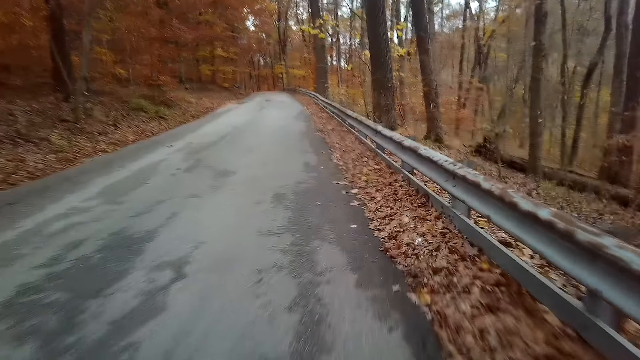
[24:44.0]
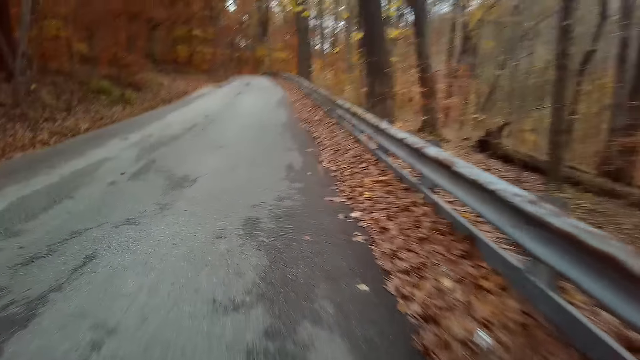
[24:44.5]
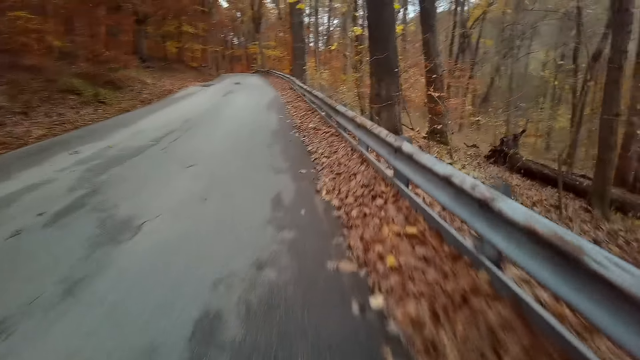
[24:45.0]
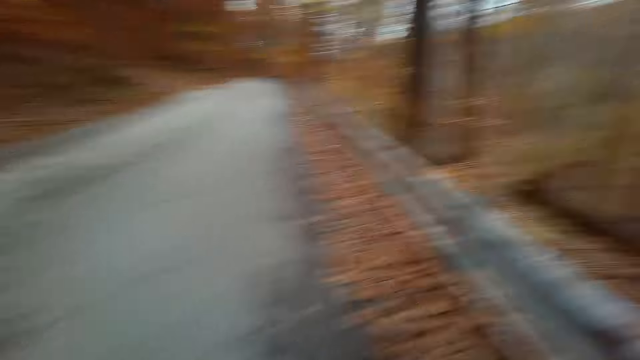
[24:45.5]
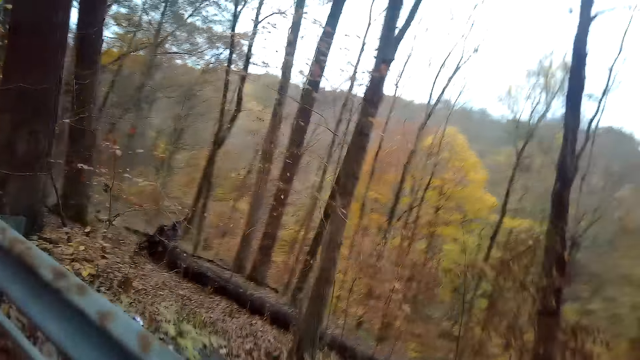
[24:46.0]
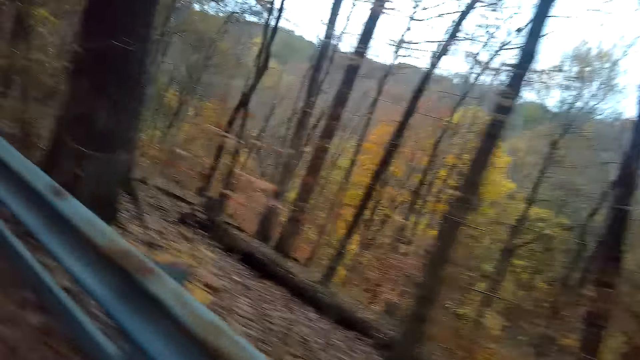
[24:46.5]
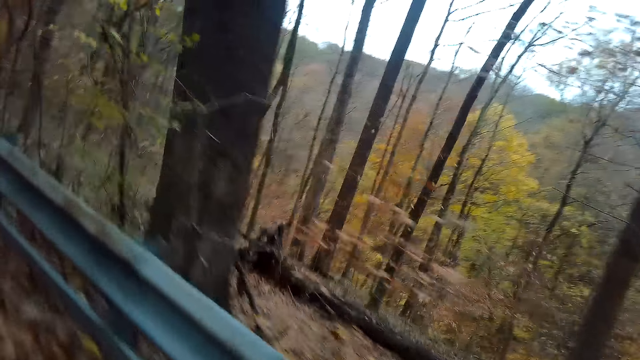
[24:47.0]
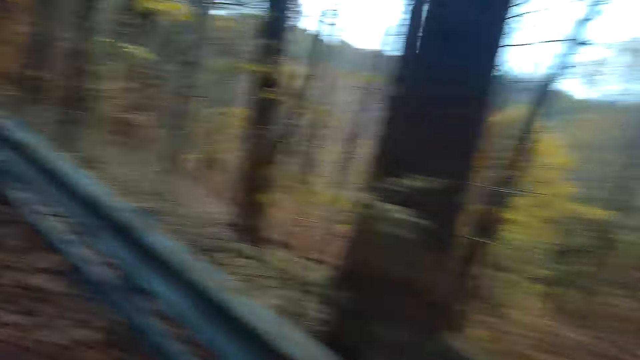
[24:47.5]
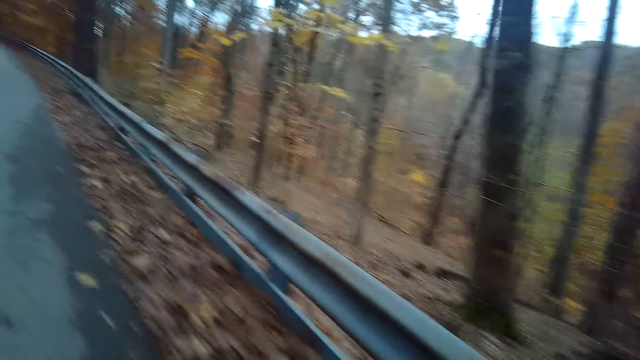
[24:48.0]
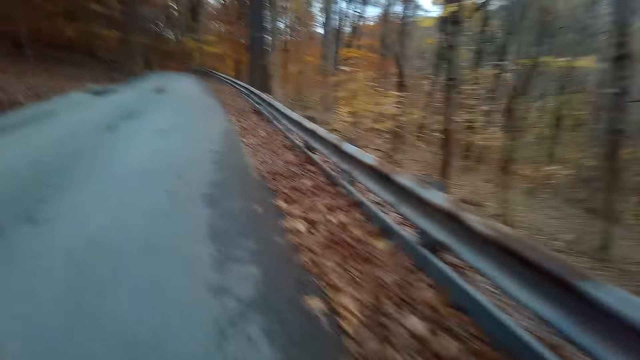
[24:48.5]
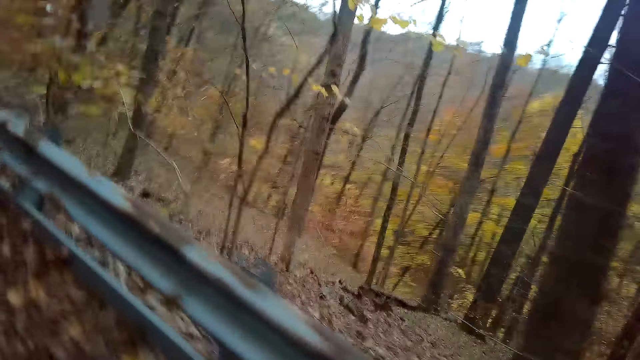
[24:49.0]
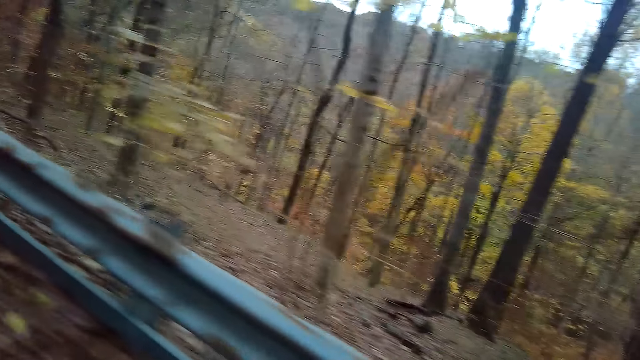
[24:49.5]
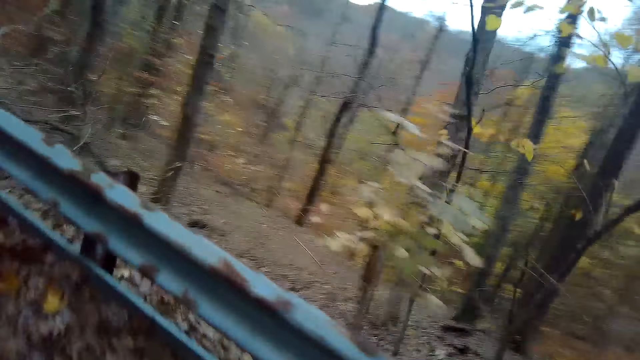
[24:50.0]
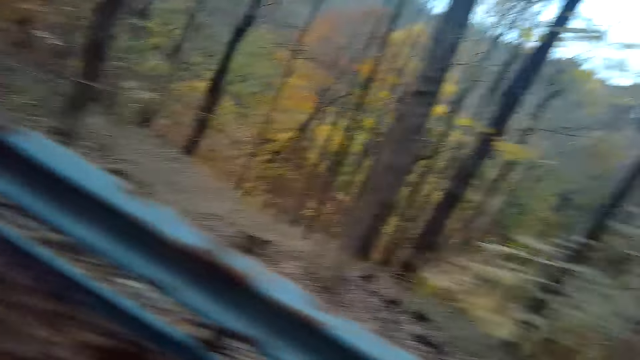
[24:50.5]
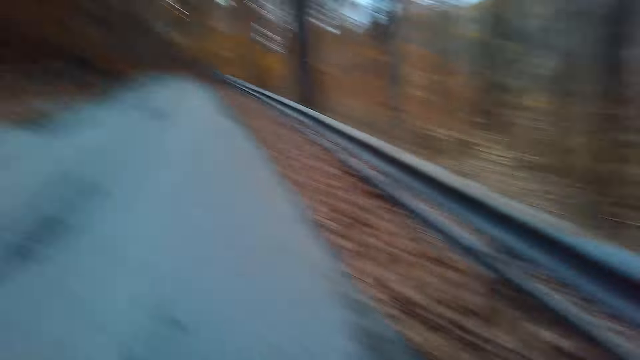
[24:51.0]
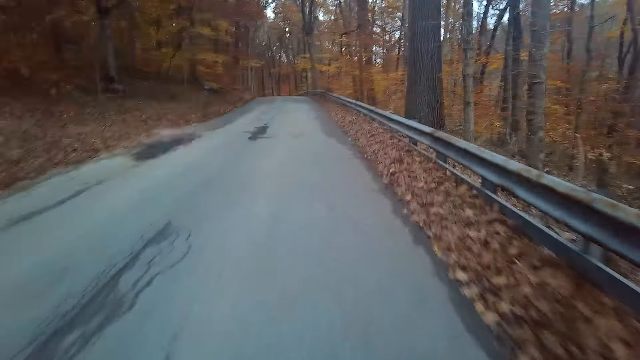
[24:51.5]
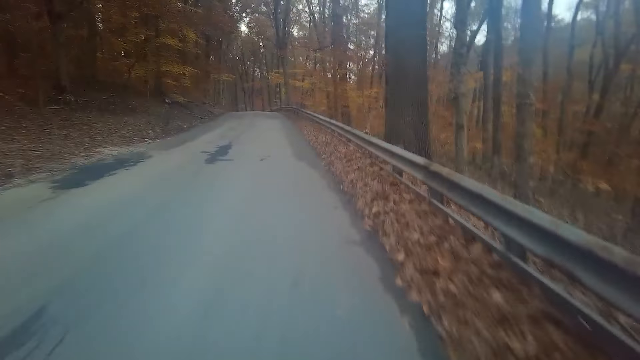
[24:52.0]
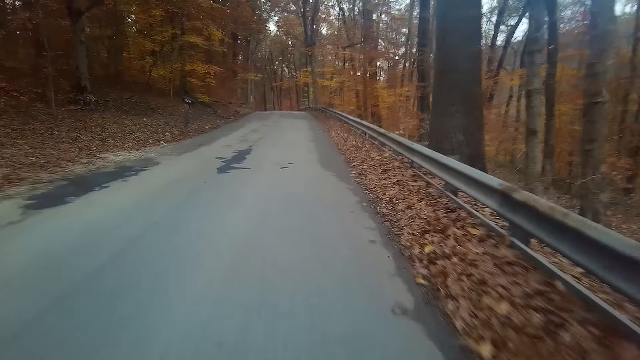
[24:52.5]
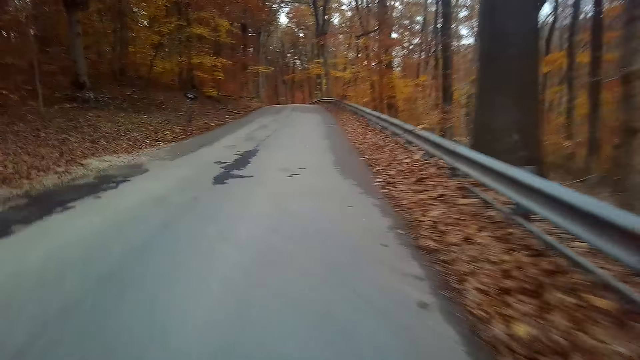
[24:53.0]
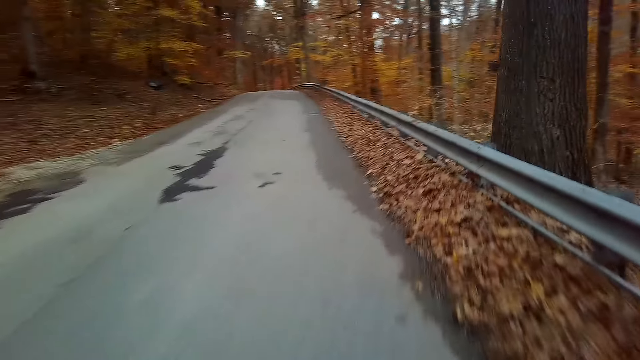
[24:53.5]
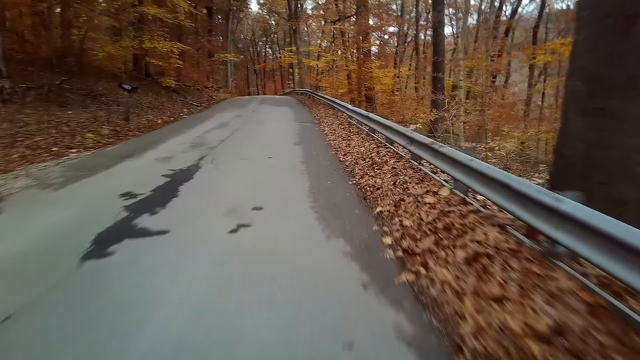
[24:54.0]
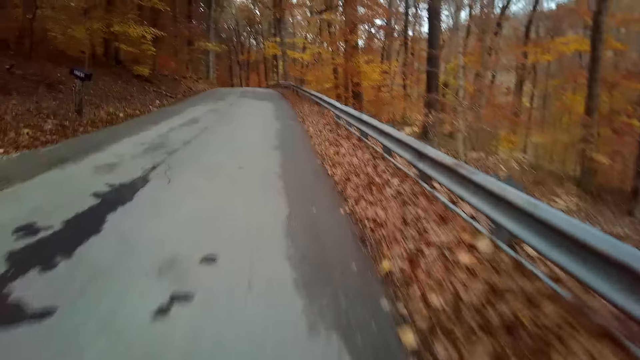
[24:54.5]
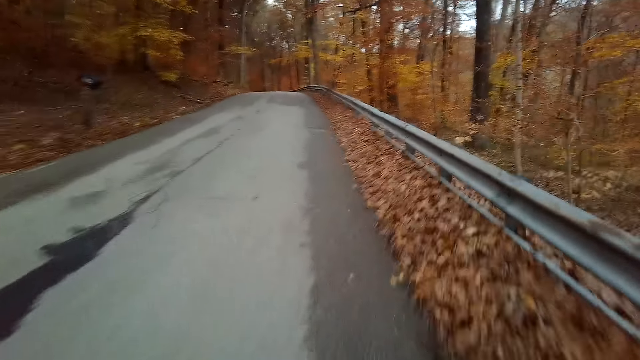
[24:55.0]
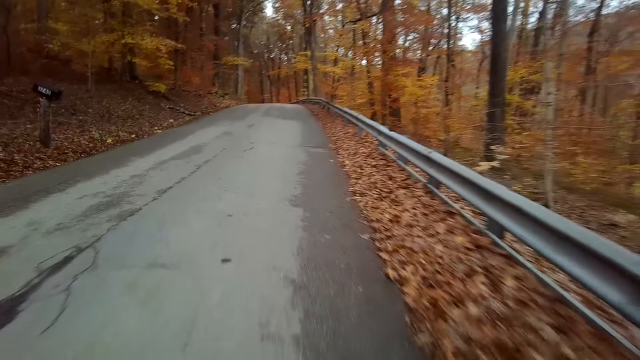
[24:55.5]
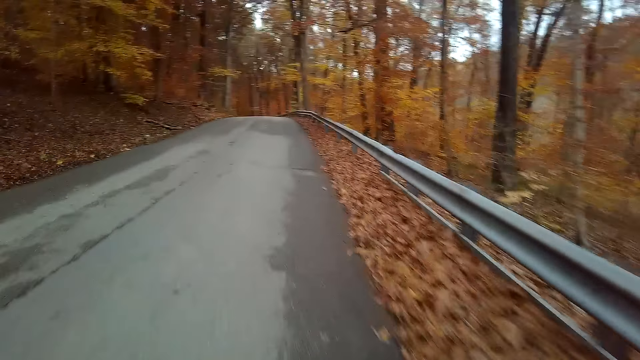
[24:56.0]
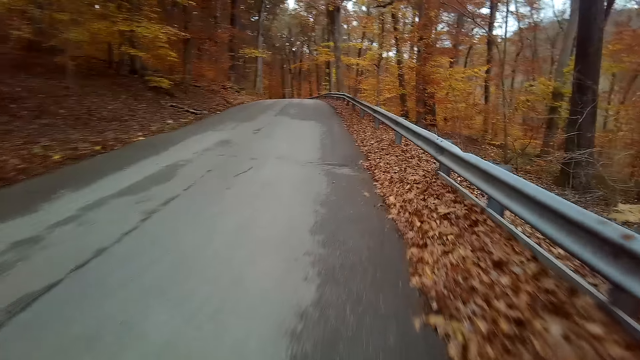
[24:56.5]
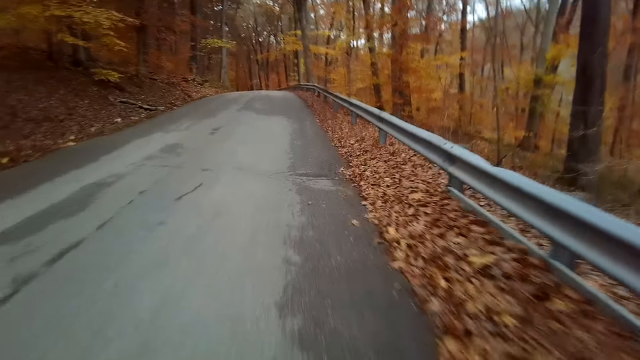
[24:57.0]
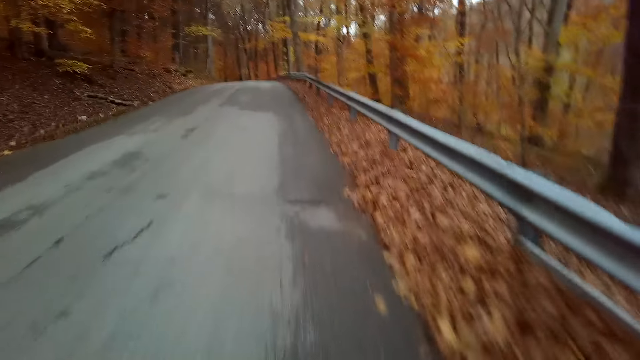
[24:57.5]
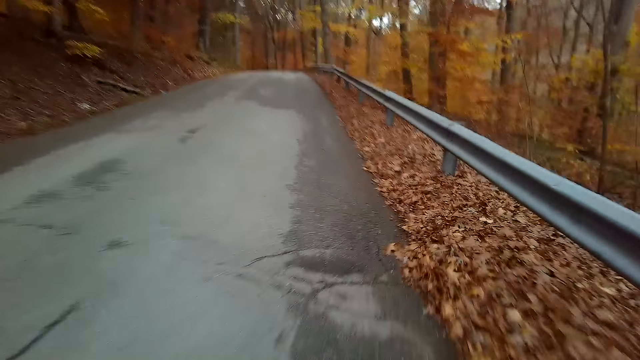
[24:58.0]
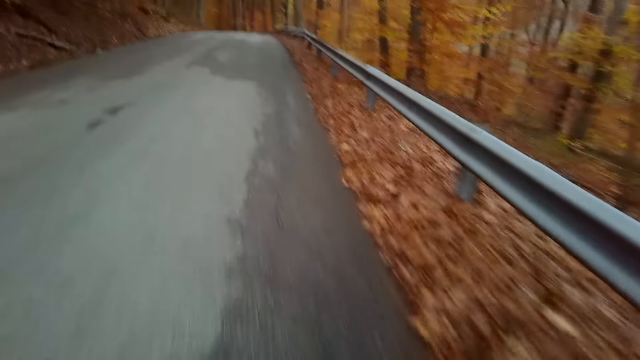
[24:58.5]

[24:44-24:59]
The camera wearer looks around. They ride a bicycle.

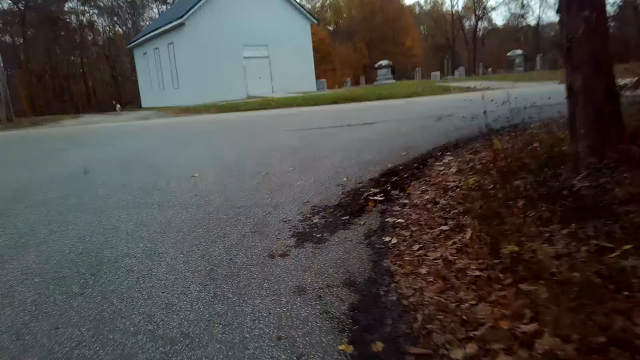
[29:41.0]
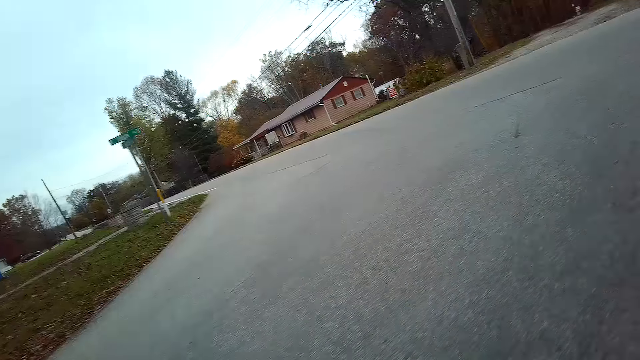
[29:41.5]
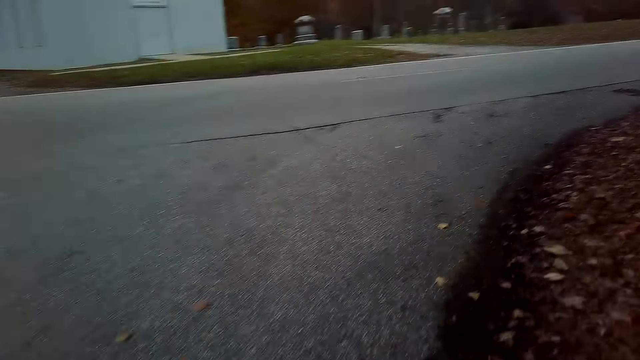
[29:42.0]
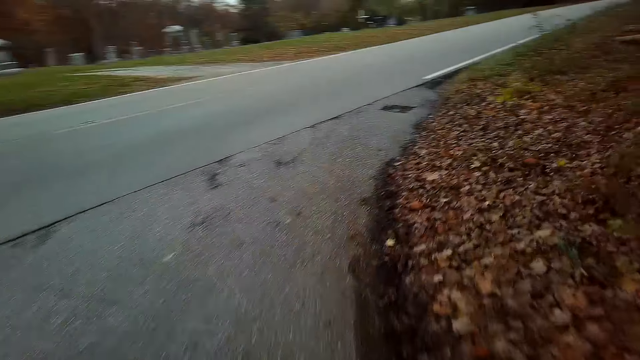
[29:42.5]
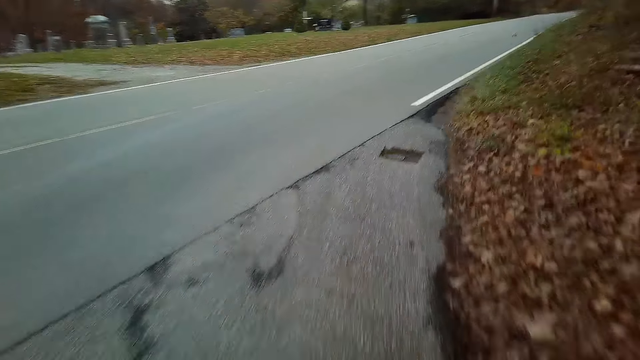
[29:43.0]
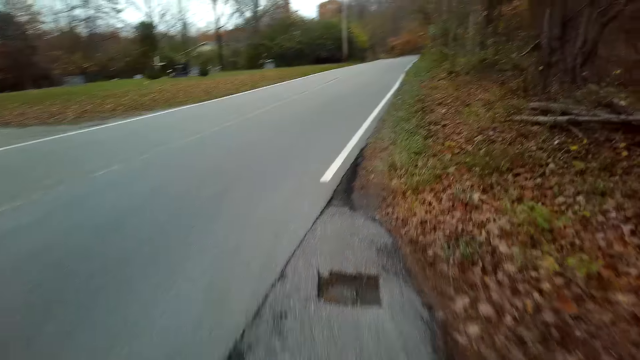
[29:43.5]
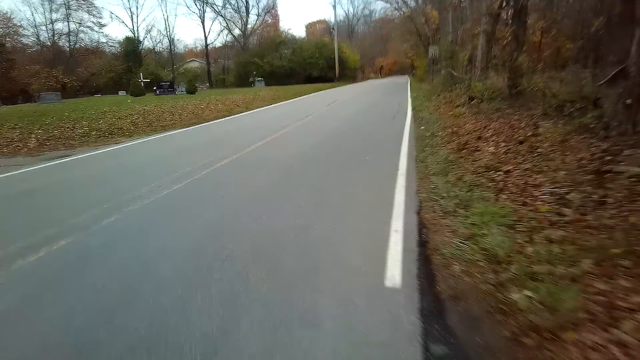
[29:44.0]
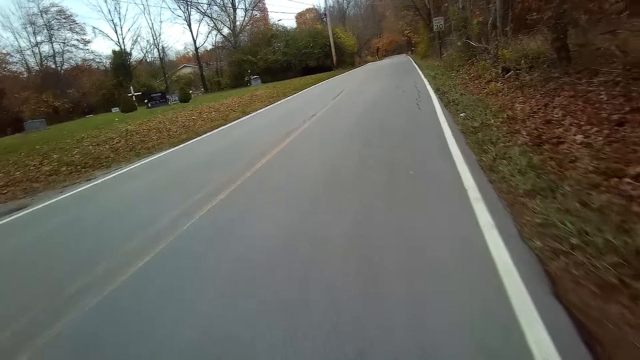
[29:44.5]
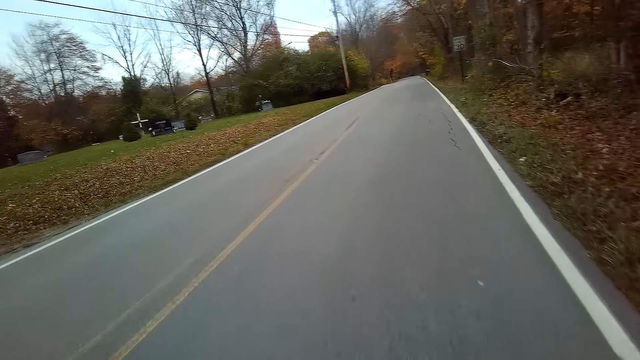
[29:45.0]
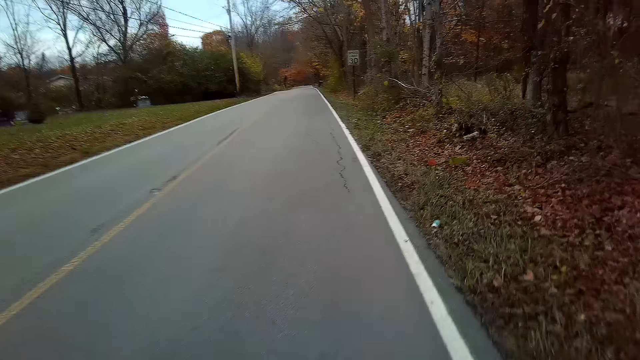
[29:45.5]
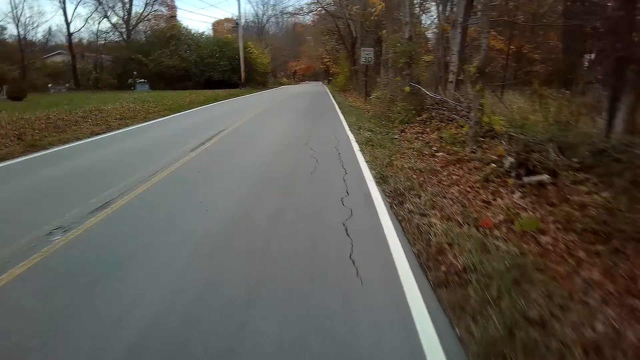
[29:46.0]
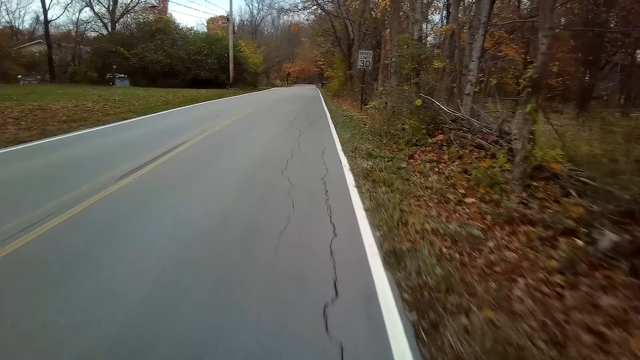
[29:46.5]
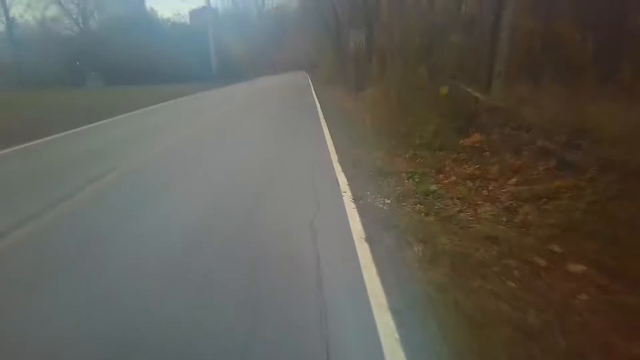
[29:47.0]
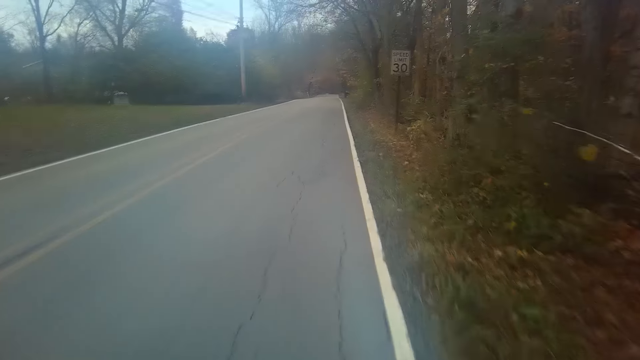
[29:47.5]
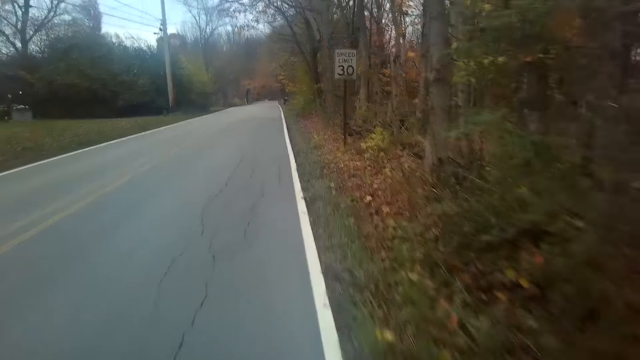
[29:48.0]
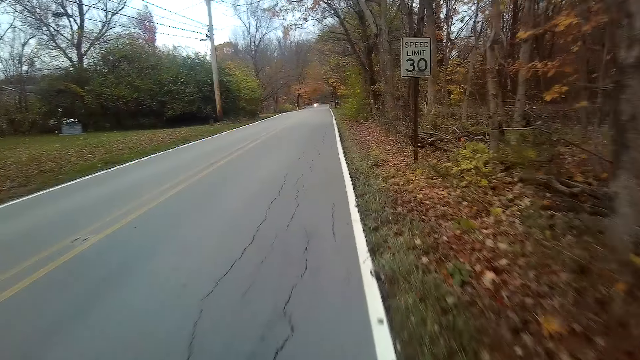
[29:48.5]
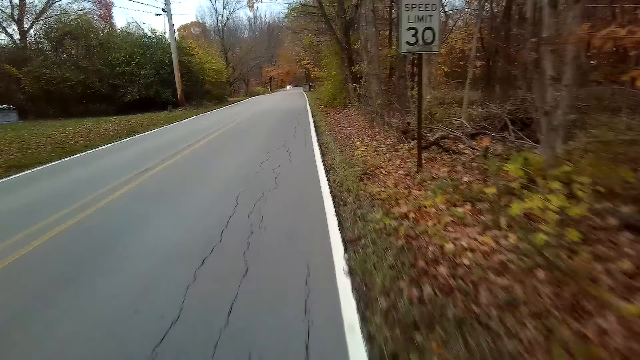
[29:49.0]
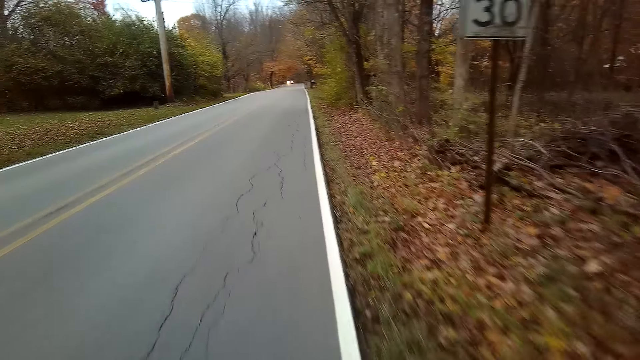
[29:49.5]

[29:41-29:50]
The camera wearer makes a U-turn on the road. They cycle a bicycle on the road.
